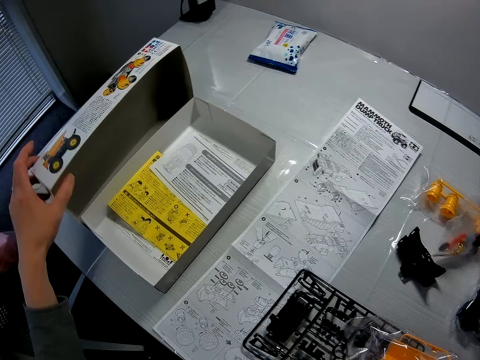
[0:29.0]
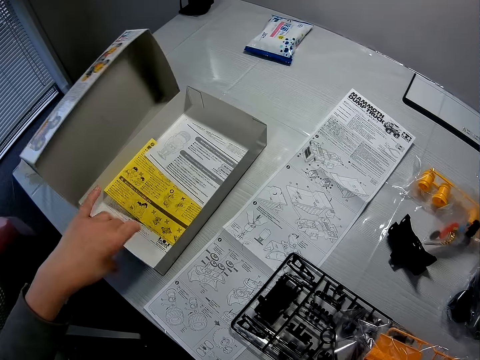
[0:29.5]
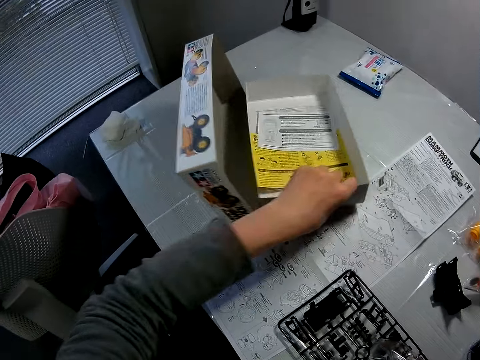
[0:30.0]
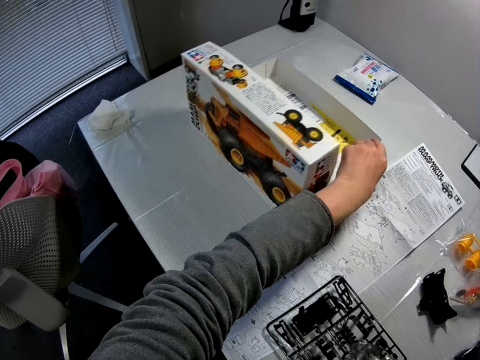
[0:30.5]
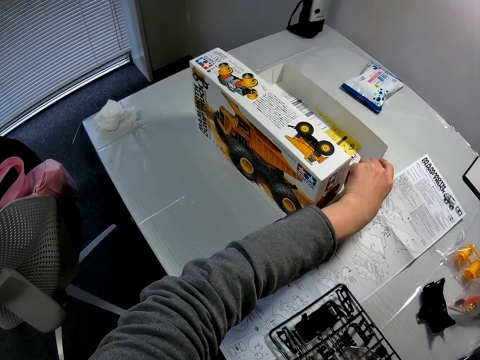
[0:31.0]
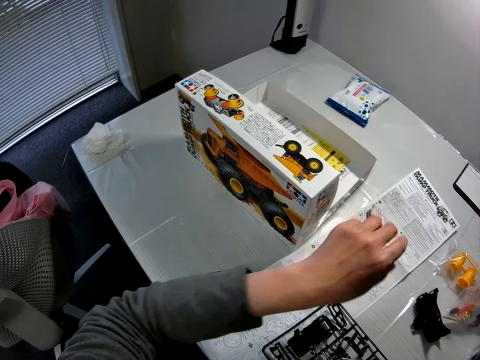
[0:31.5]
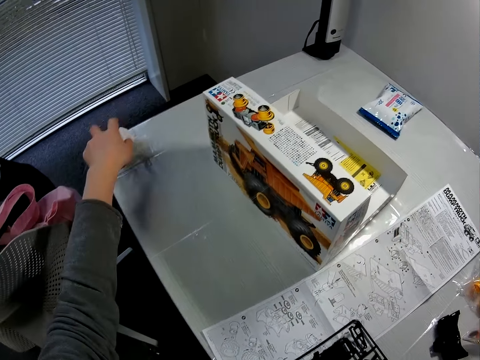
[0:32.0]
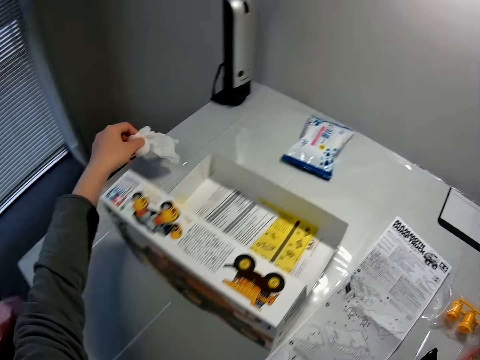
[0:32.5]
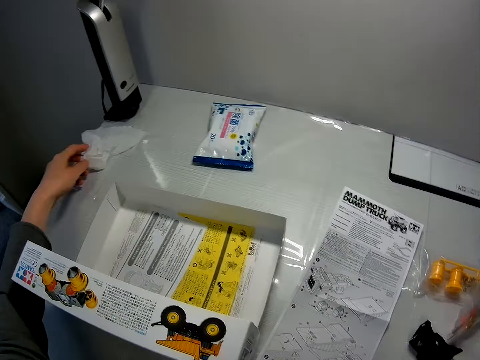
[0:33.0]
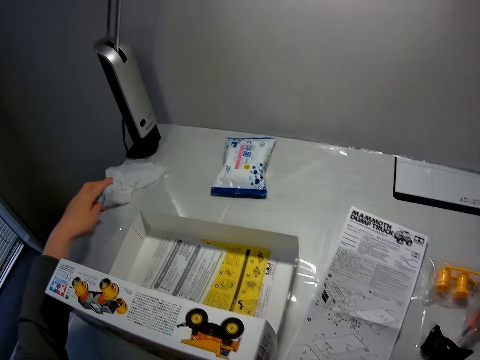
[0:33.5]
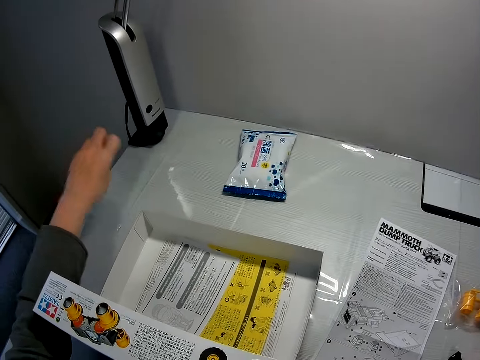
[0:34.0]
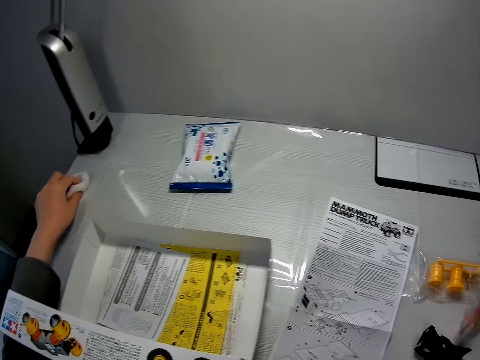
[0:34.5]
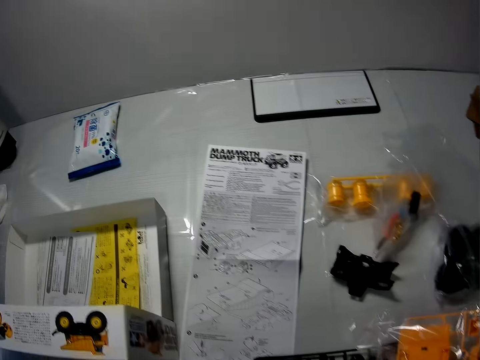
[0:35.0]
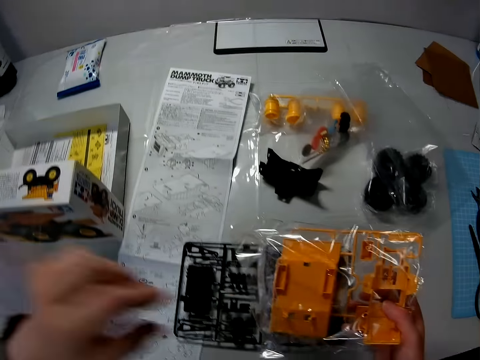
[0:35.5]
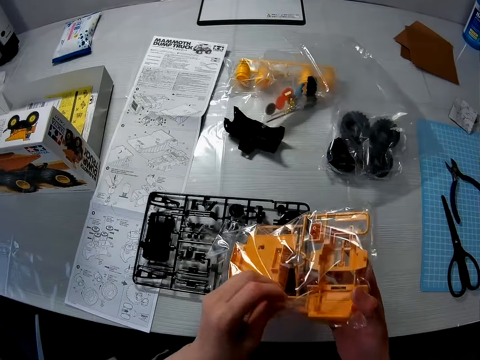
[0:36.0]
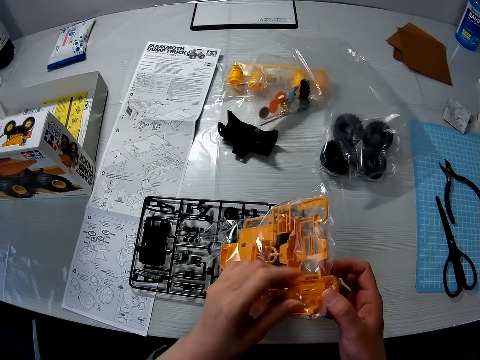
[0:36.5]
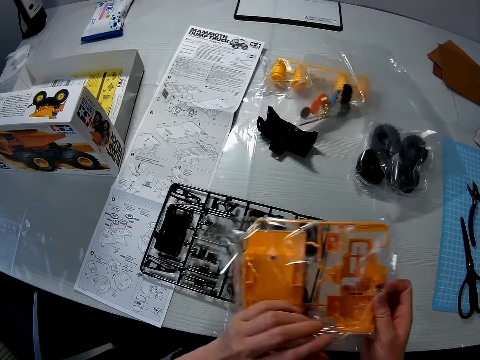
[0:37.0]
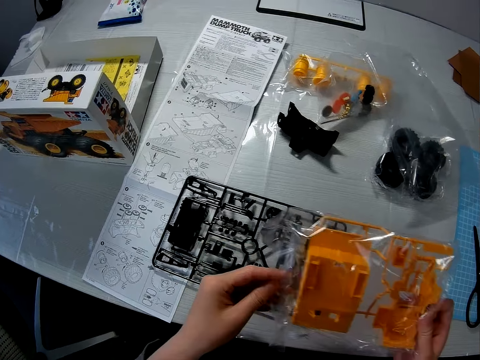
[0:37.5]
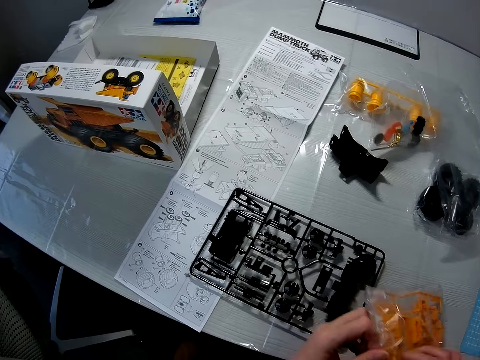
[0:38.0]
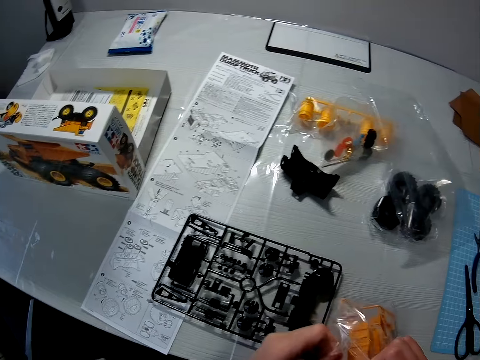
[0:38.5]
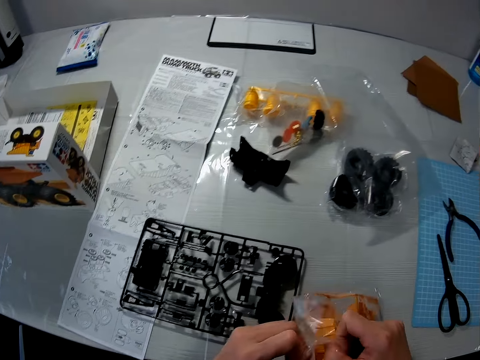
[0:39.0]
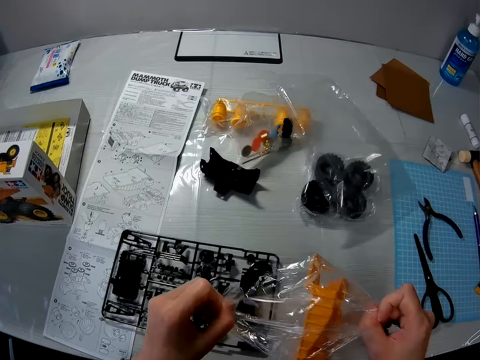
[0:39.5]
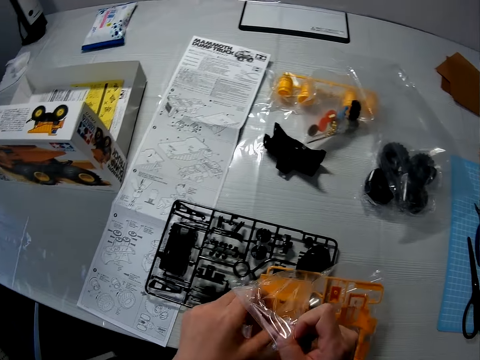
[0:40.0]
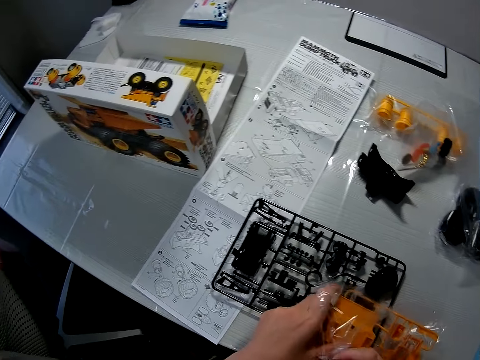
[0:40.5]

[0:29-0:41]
The camera wearer turns a box. He adjusts a carton on the table with his left hand. He picks up a wipe on the table with his left hand. He puts the wipe on the table. He holds the yellow components of the toy truck. He opens a nylon of the yellow components of the toy truck with his hands.

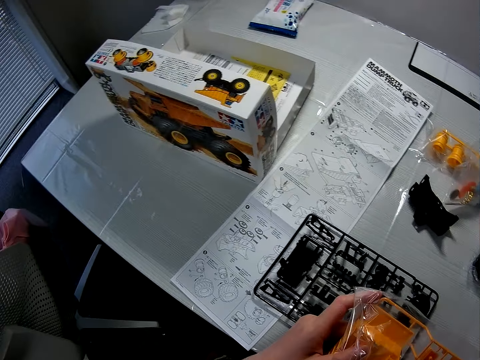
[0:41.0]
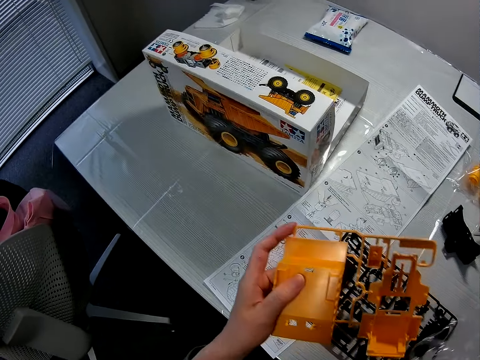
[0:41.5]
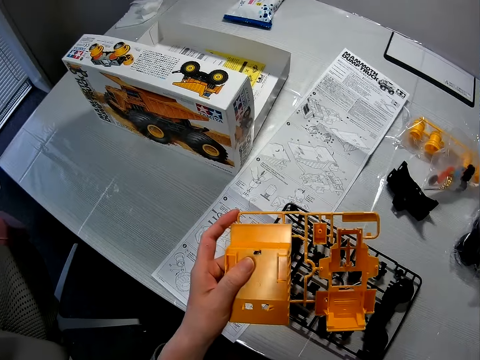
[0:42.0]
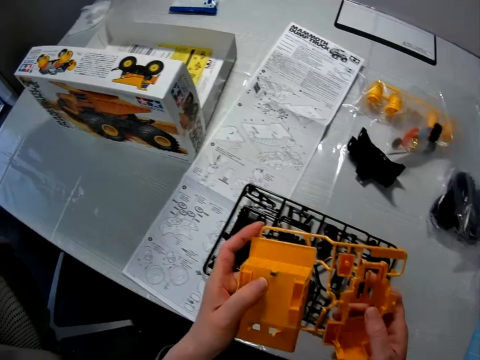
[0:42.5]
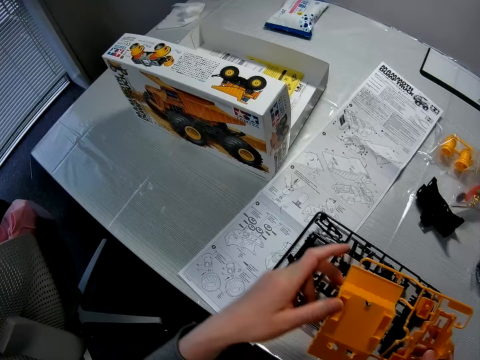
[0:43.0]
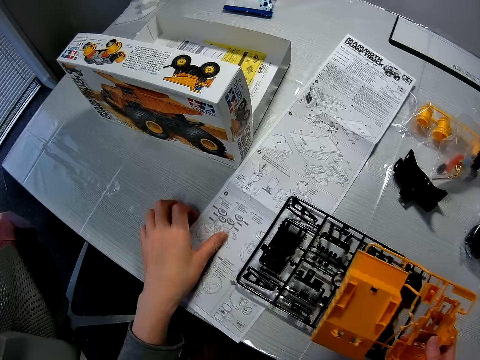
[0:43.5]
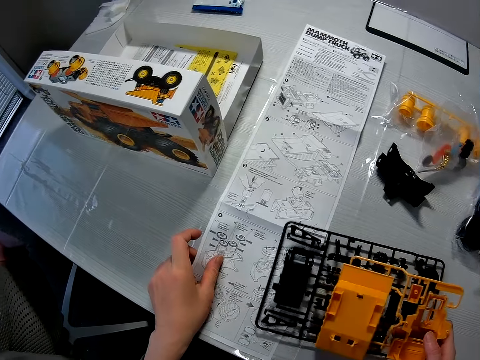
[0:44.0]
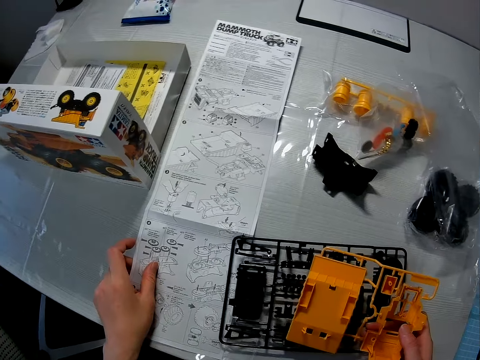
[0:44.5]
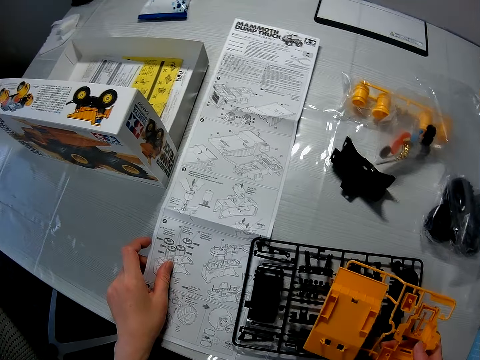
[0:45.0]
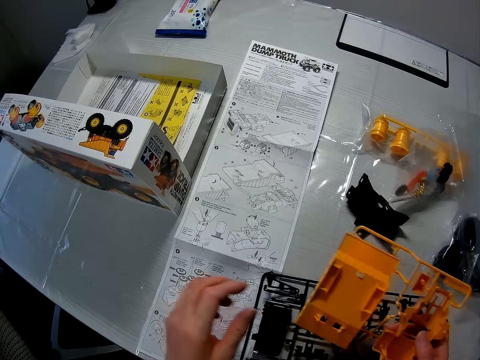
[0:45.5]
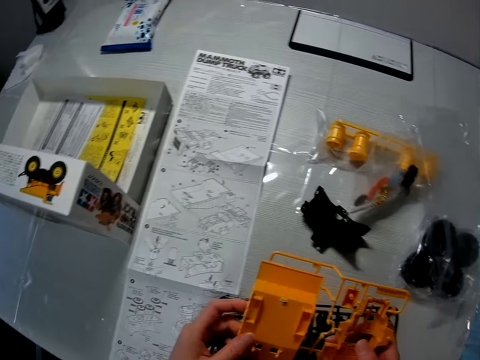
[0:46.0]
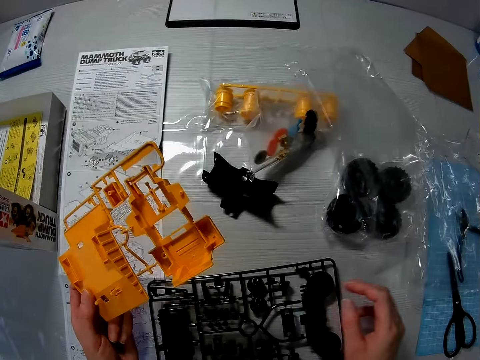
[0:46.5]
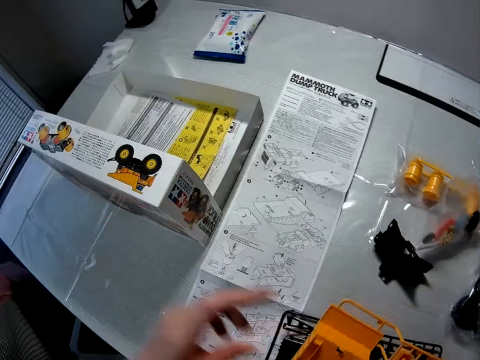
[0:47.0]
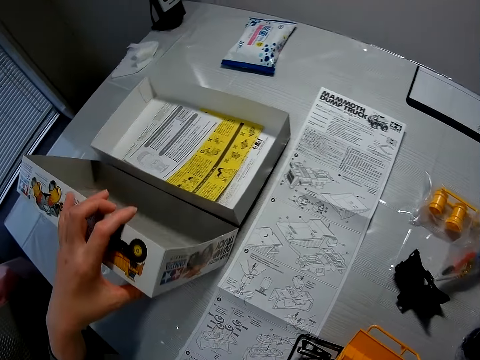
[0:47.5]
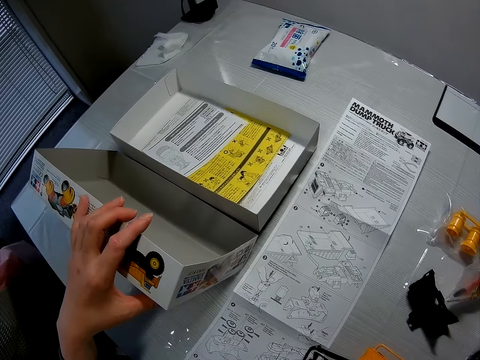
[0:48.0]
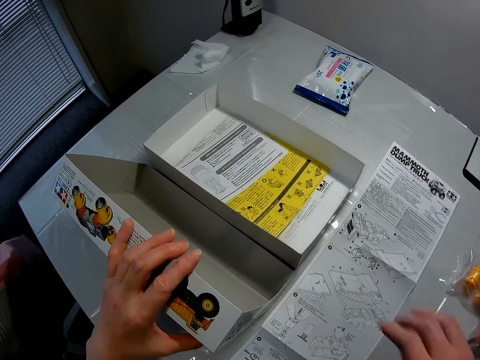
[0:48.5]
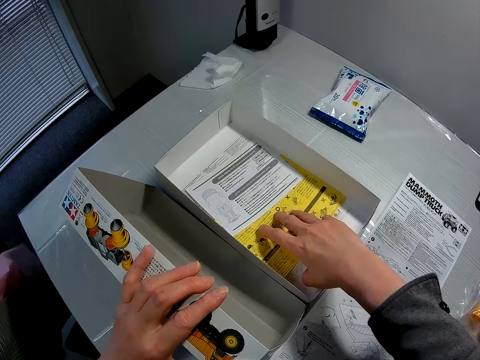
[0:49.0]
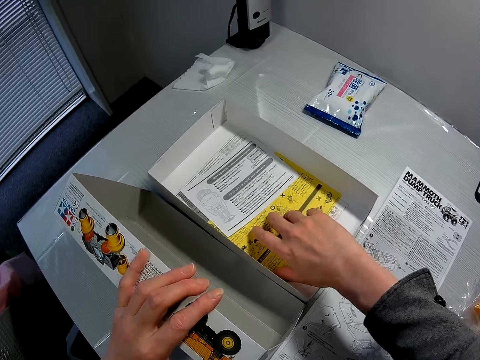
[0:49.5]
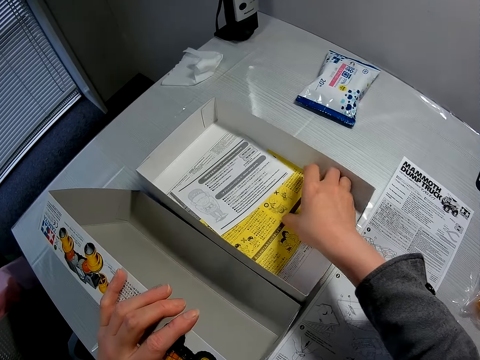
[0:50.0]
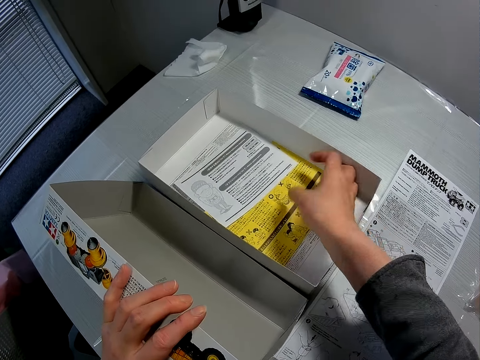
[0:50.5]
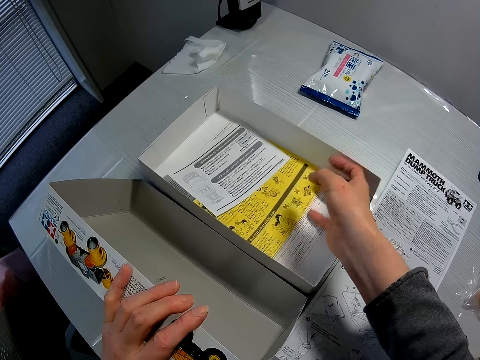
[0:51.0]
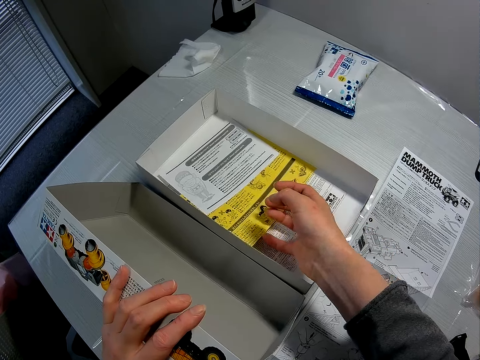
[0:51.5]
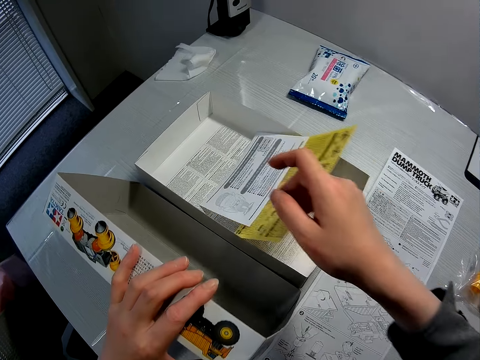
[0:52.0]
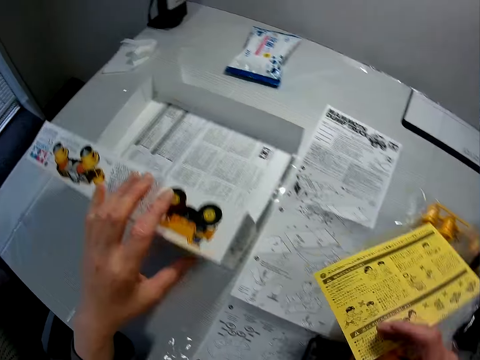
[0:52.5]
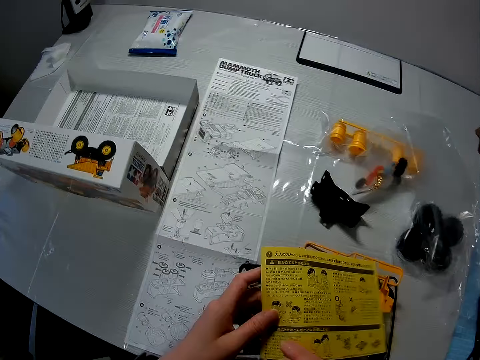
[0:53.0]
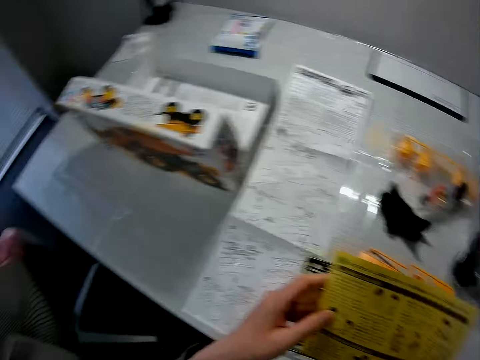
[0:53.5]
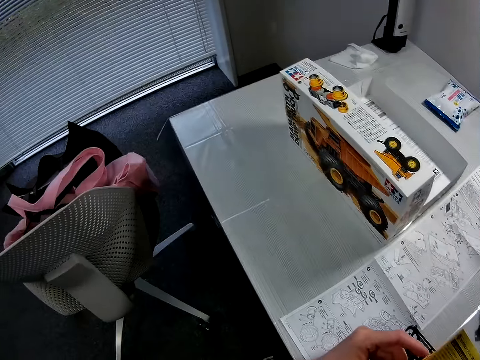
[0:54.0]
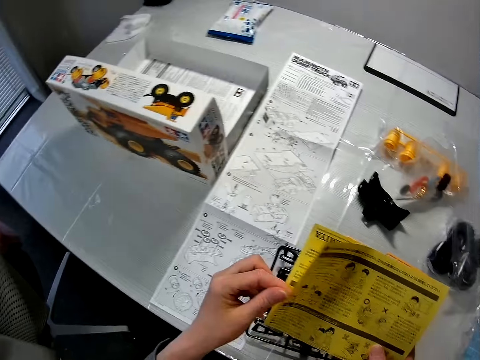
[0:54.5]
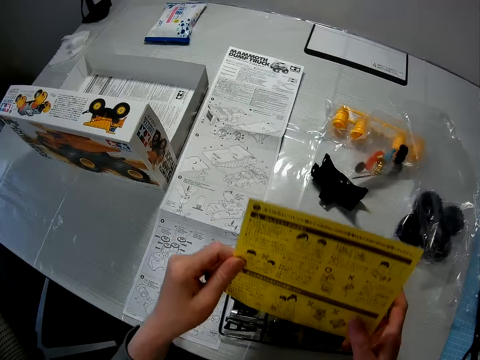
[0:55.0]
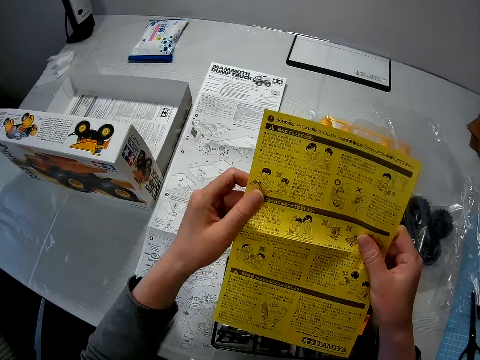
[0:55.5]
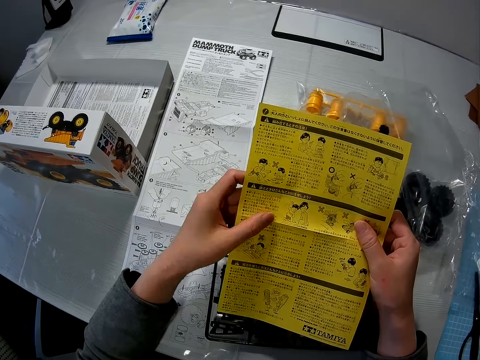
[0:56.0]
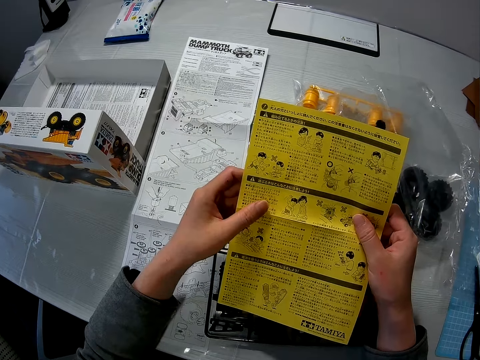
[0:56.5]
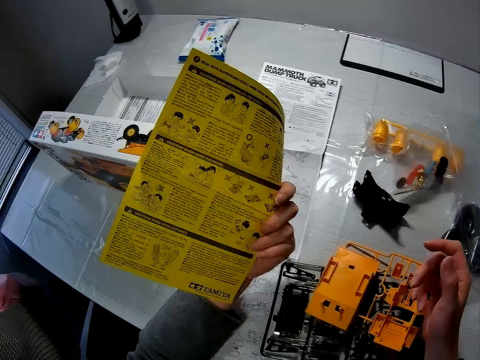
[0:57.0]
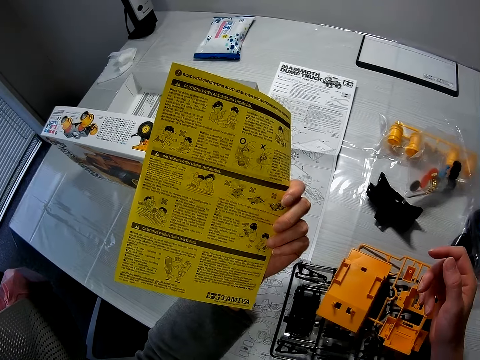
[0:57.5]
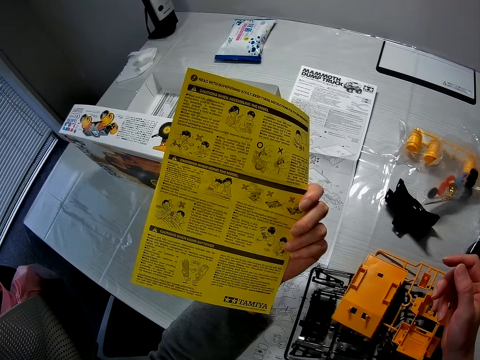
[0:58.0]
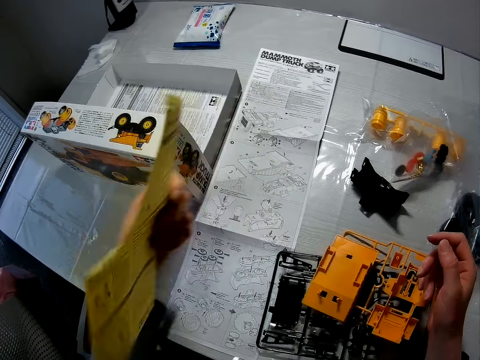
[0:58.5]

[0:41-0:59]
The camera wearer removes the yellow components of the toy truck from the nylon with his left hand. He holds the toy material. He passes the yellow components of the toy truck to his right hand. He adjusts the paper on the table with his left hand. He adjusts the black components of the toy truck on the table with his right hand. He touches the paper. He holds the yellow components of the toy truck with his hands. He holds the carton on the table with his left hand. He touches a box. He picks up a yellow paper from the box with his right hand. He unfolds the yellow paper with his hands. He flips the yellow paper with his left hand.
